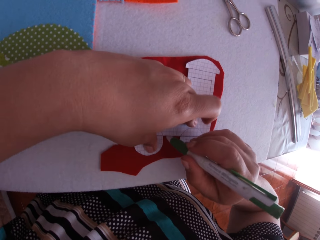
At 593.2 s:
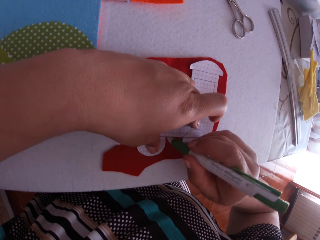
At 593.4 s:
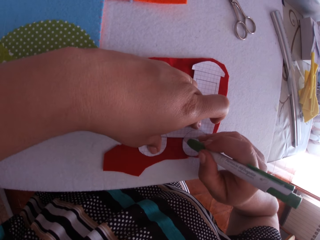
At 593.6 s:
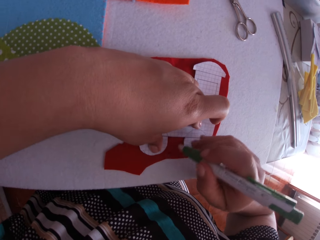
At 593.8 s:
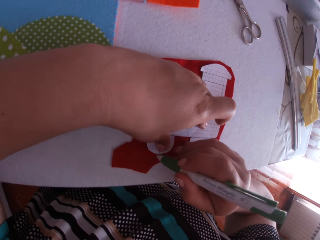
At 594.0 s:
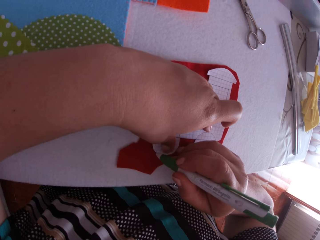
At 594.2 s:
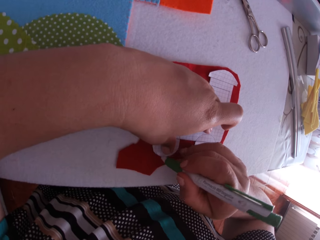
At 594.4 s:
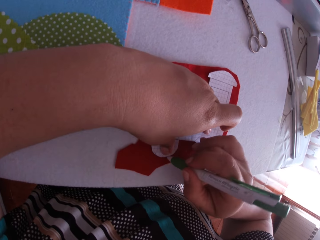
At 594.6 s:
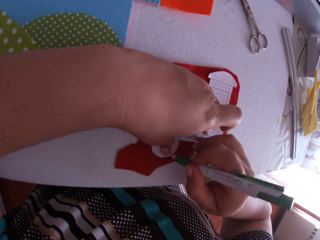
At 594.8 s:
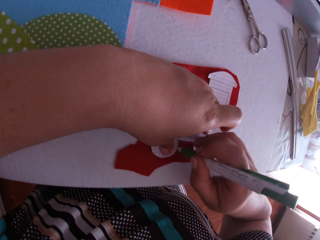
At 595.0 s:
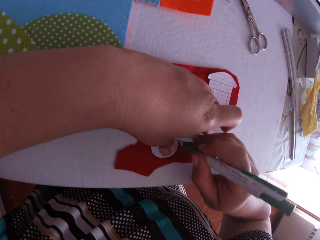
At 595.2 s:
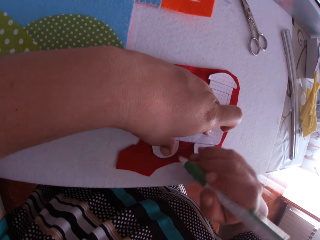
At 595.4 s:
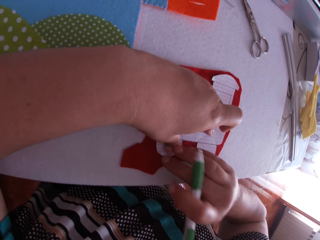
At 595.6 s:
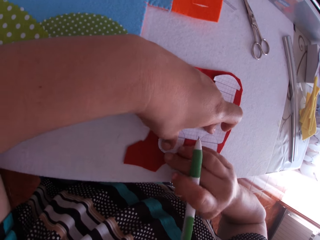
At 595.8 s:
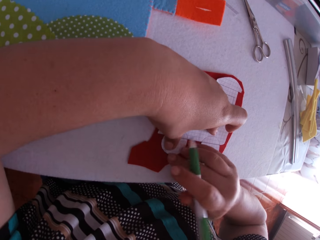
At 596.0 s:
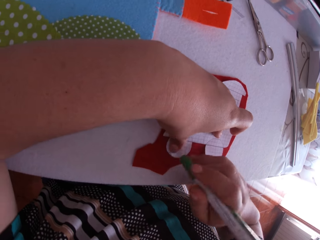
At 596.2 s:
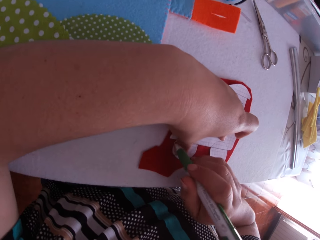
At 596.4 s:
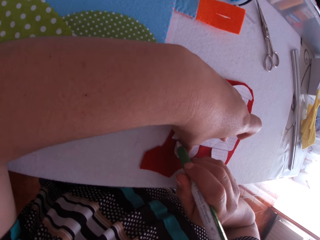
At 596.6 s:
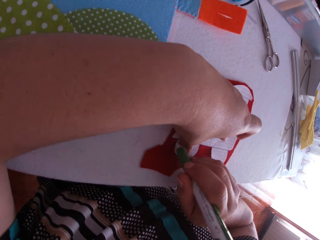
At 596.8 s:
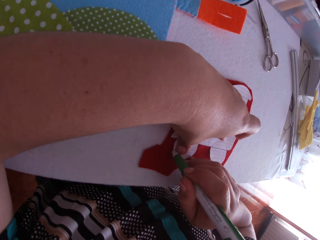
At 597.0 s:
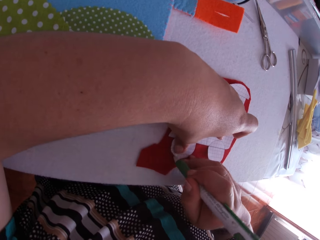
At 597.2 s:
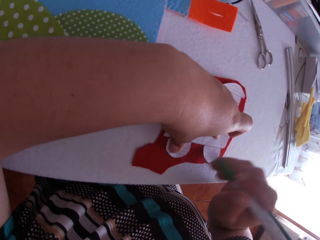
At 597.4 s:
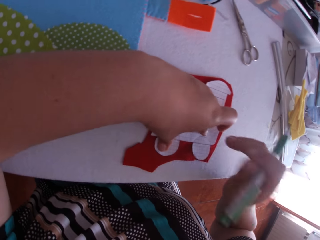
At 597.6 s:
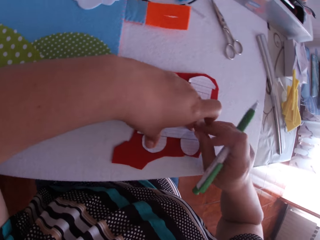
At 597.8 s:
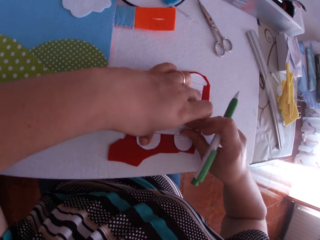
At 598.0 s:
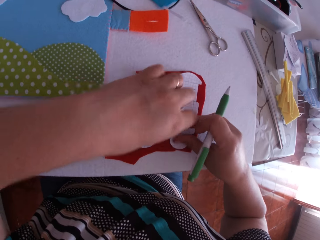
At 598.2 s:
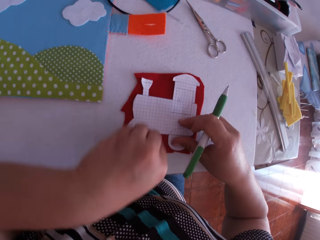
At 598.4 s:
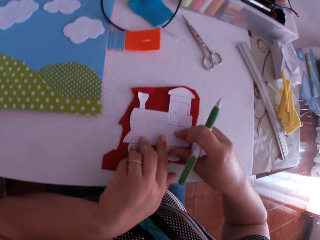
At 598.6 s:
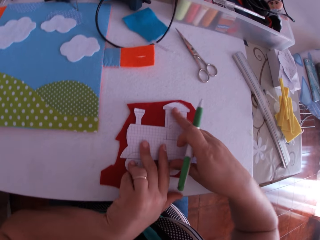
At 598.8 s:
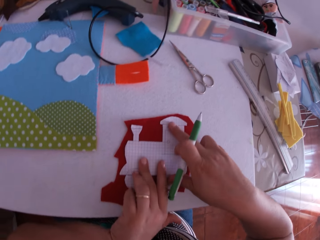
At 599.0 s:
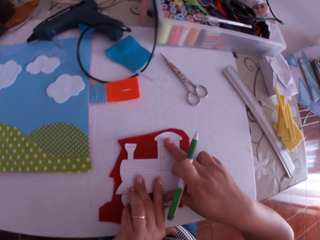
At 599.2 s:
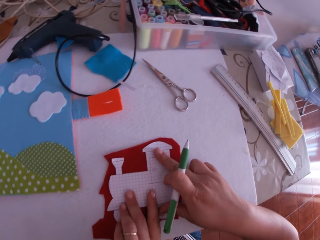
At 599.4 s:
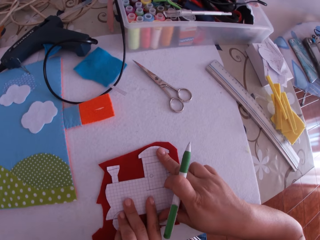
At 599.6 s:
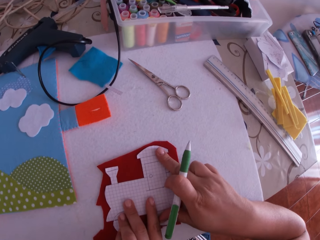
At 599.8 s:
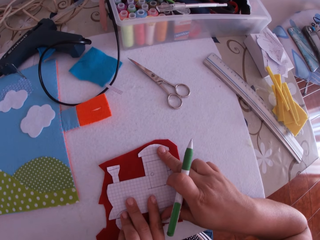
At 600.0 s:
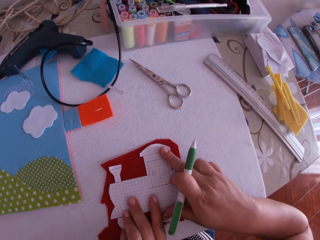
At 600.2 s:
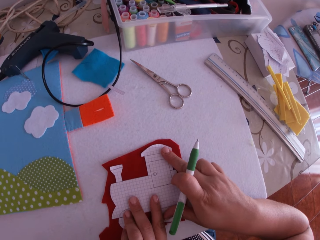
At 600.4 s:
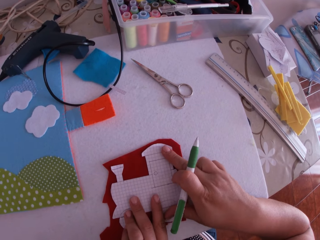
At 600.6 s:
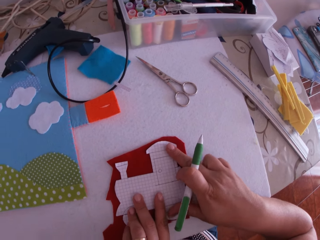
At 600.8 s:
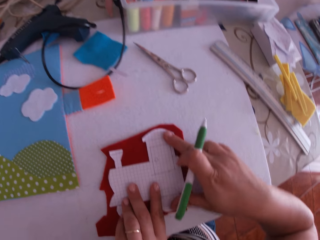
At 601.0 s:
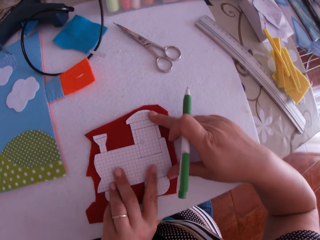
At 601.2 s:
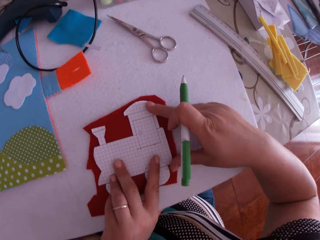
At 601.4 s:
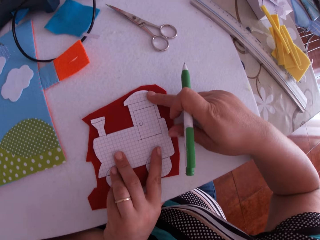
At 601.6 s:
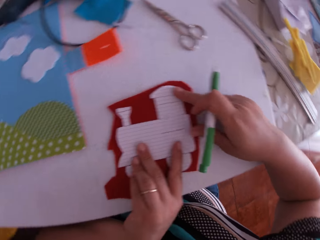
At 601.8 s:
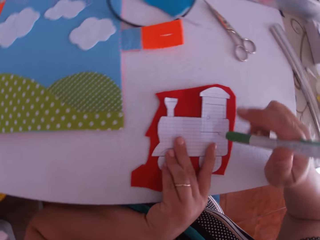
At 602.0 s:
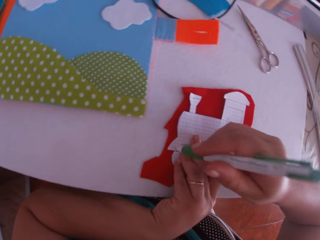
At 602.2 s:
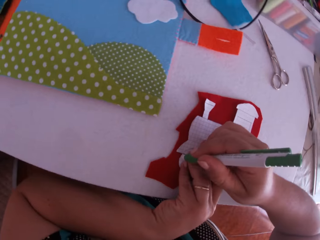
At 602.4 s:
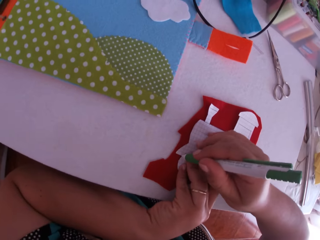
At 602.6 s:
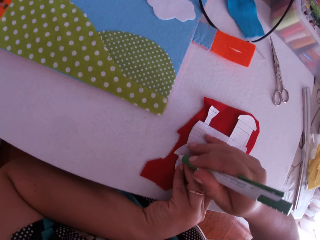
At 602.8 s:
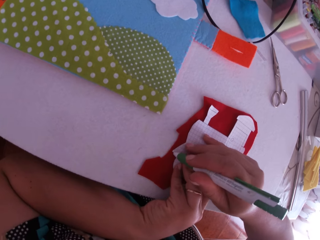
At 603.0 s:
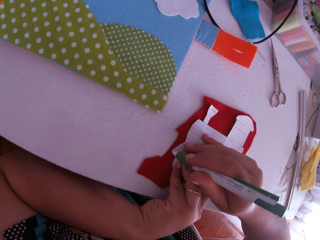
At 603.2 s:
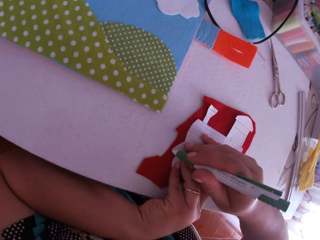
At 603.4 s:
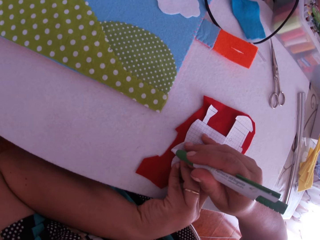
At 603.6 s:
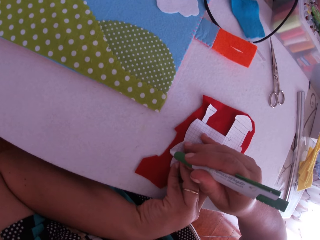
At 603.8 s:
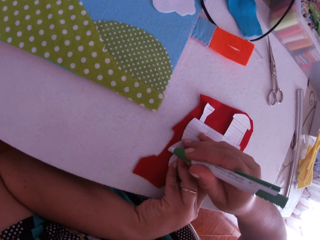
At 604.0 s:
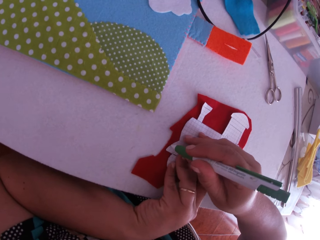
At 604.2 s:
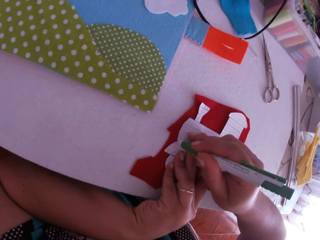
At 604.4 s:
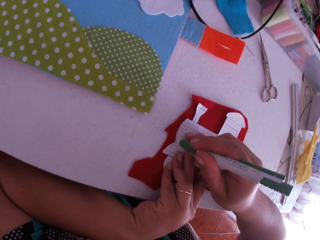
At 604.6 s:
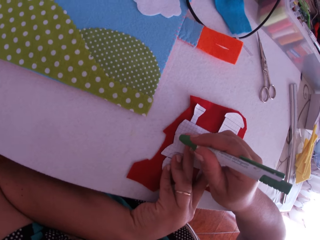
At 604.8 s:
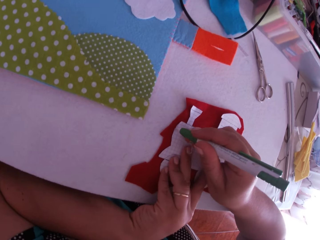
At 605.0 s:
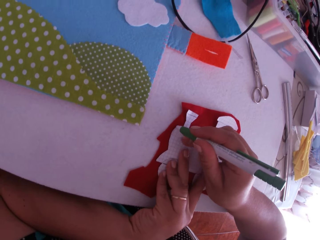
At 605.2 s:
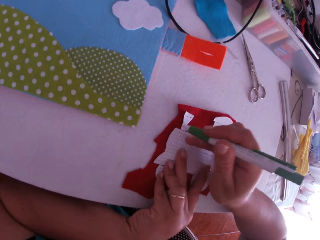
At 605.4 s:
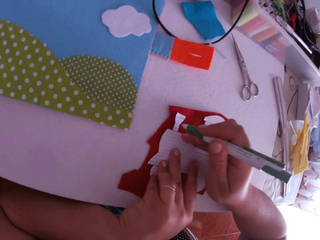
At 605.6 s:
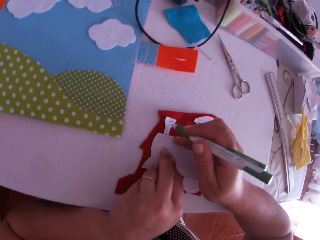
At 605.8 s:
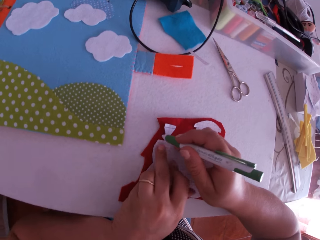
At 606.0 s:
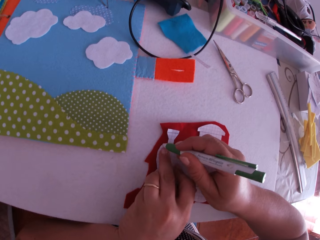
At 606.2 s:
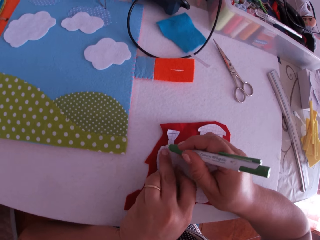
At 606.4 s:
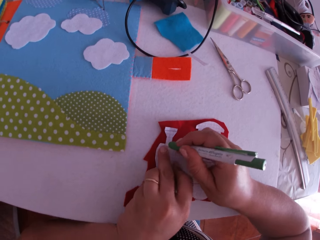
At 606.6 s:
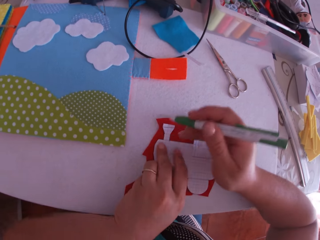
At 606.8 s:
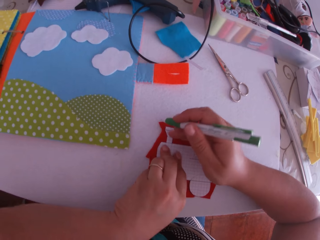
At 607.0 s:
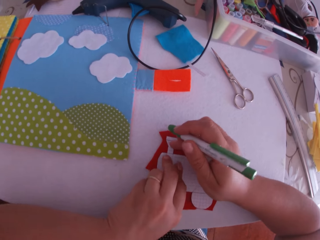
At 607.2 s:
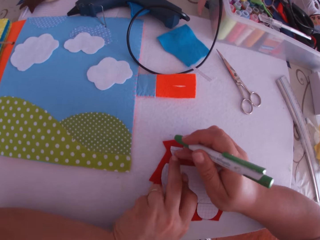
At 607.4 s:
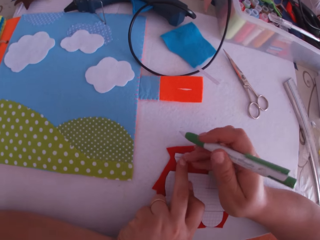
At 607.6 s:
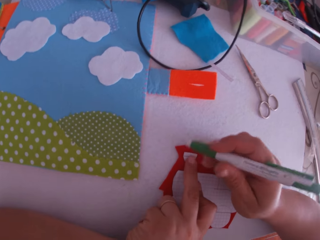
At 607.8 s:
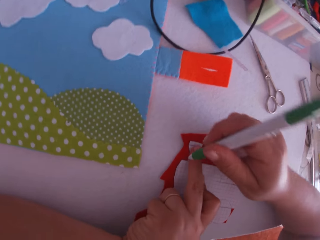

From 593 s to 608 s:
The camera wearer swings their hand. They draw on the felt material using a pen. They swing their hand. They hold the paper train craft. They swing their hand. They touch the paper train craft and hold the paper train craft. They swing their hand. They draw on the felt material using the pen. They swing their hand. They hold the paper train craft and draw on the felt material using the pen.

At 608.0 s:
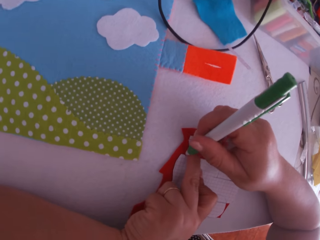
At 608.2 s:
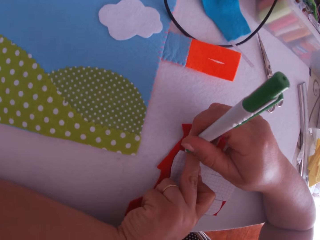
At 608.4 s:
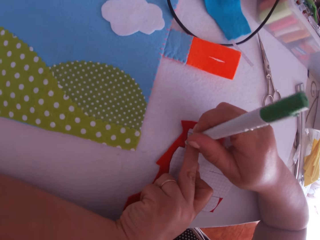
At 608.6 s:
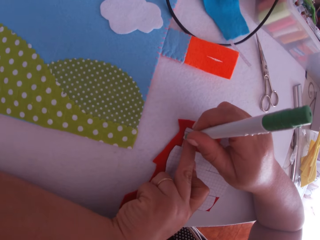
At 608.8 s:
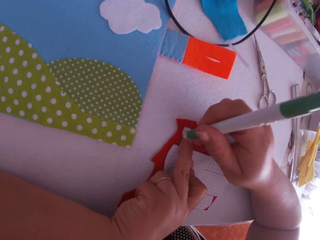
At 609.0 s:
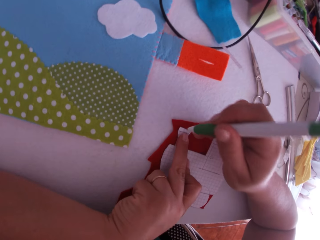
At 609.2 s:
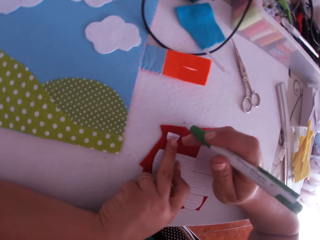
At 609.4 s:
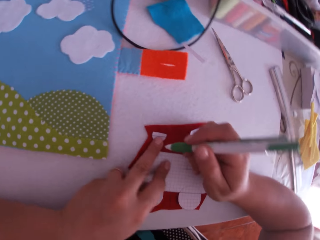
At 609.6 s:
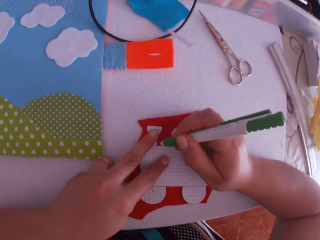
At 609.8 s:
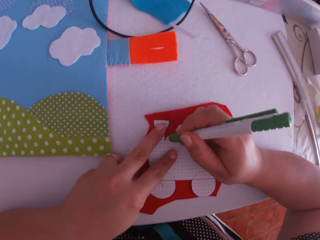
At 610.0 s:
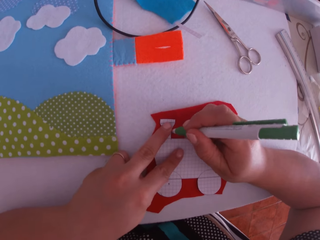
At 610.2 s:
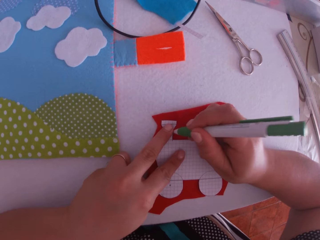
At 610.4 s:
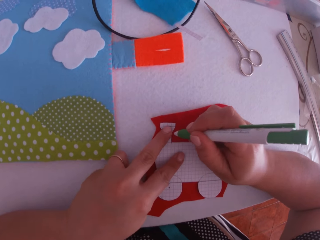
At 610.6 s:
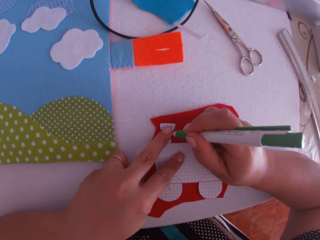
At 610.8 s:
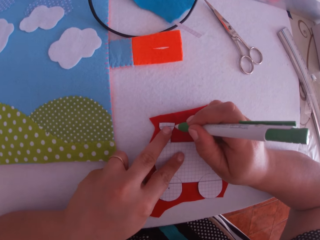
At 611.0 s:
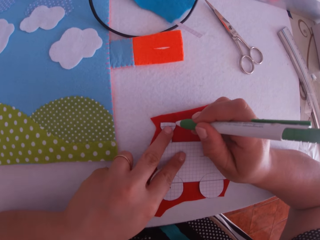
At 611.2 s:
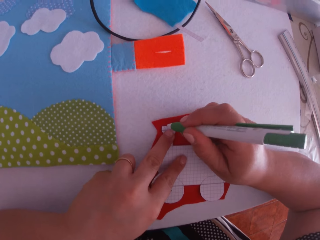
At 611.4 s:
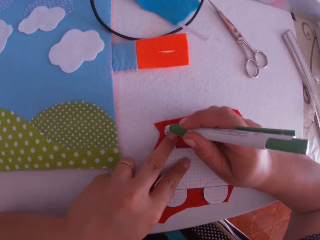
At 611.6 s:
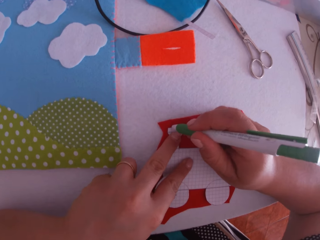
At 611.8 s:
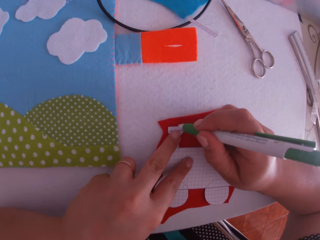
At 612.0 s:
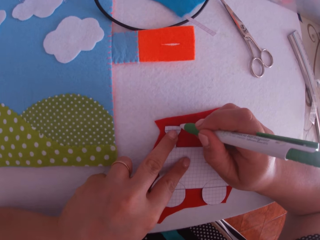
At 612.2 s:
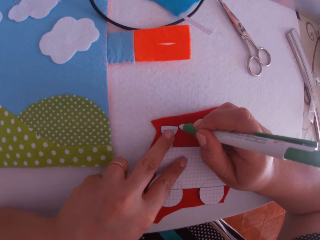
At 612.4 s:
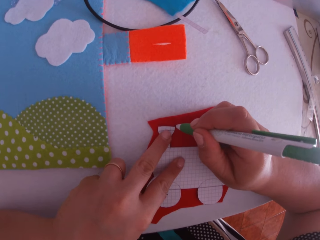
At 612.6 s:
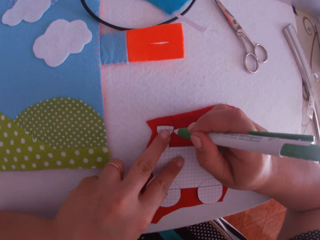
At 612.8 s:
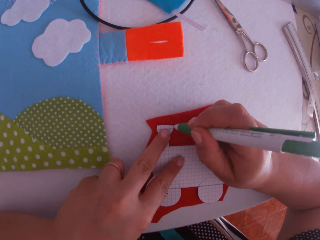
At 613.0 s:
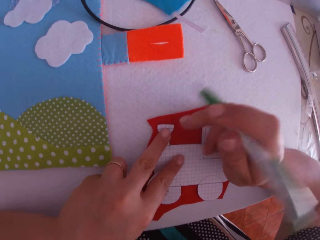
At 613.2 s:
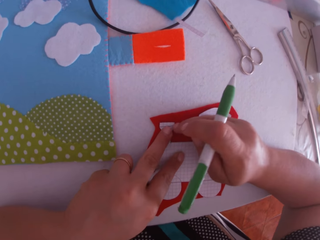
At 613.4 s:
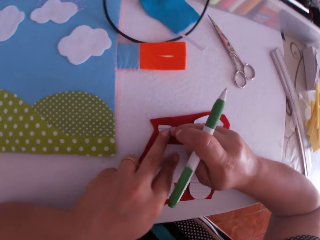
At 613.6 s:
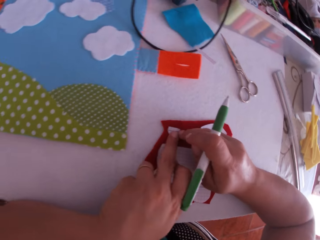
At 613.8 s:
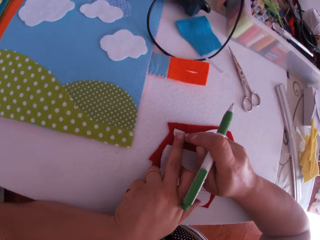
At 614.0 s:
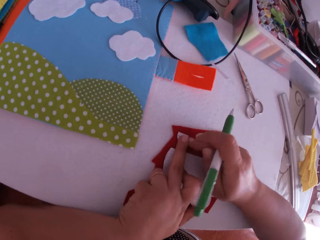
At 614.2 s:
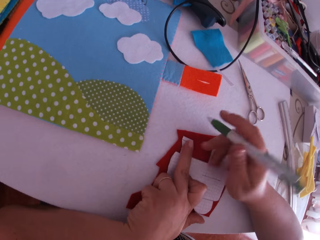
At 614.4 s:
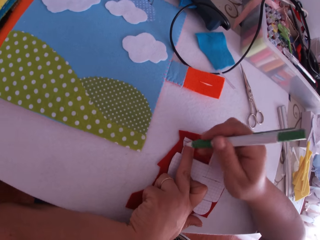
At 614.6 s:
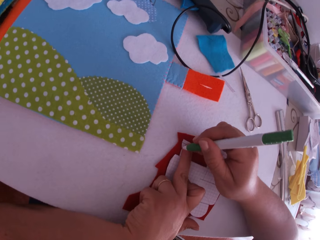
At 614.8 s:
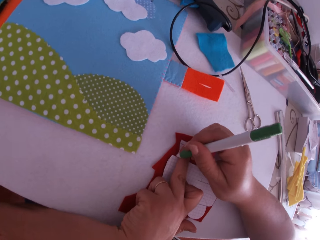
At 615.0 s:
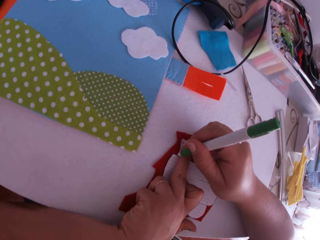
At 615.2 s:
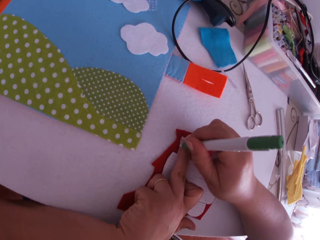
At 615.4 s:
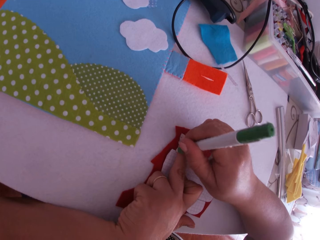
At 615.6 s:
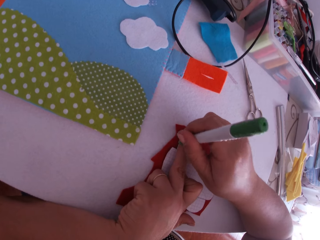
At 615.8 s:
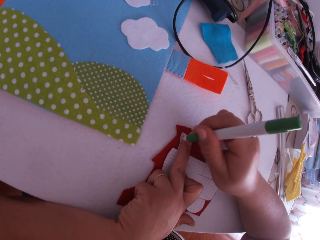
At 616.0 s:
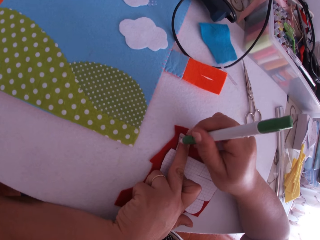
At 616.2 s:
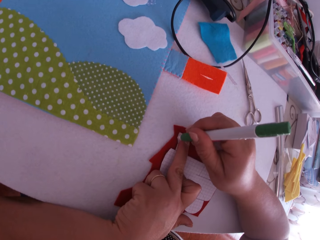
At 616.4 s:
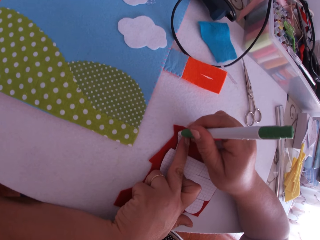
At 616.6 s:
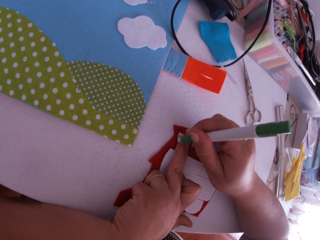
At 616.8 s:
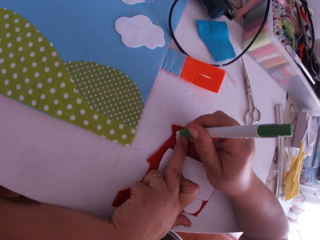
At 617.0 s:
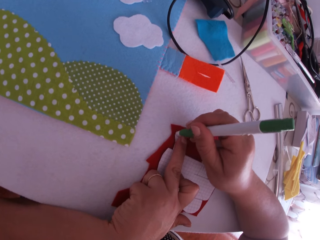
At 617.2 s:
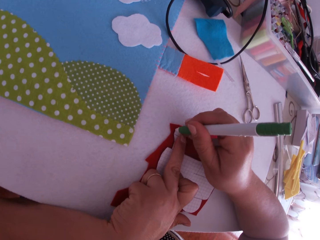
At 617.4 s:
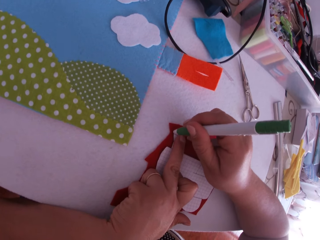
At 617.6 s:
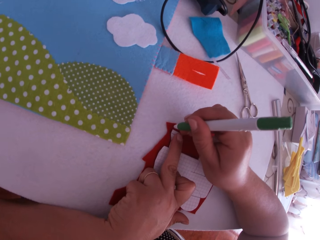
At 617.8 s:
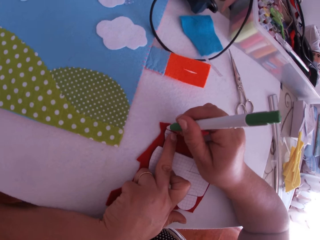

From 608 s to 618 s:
The camera wearer swings their hand. They draw on the felt material using a pen. They swing their hand. They hold the paper train craft. They swing their hand. They draw on the felt material using the pen.
